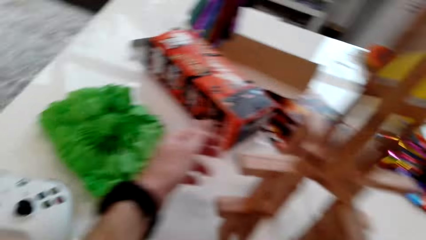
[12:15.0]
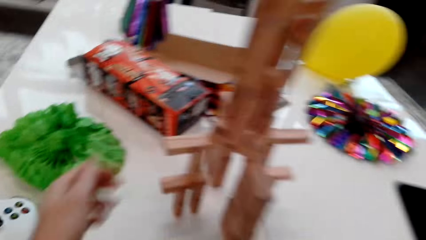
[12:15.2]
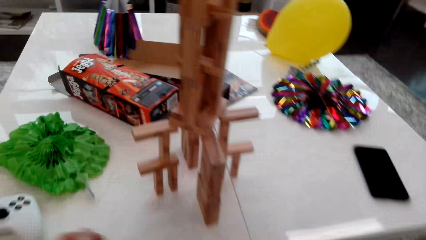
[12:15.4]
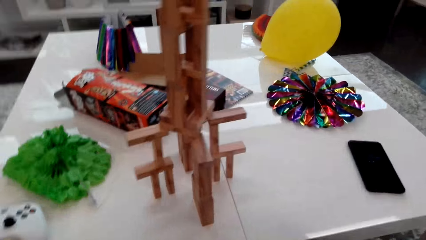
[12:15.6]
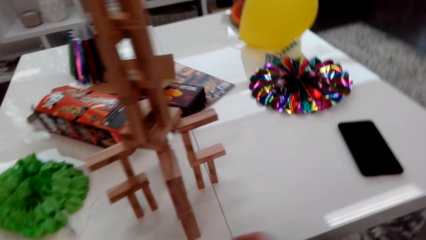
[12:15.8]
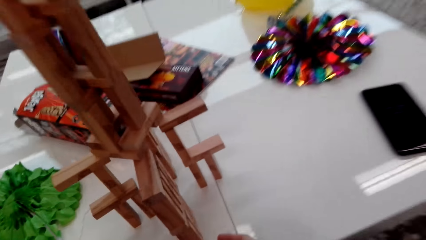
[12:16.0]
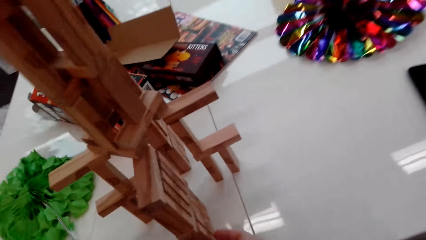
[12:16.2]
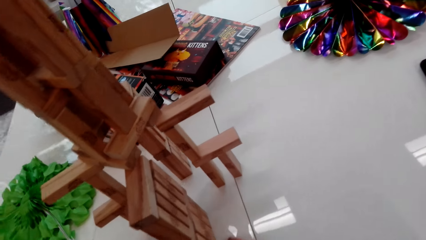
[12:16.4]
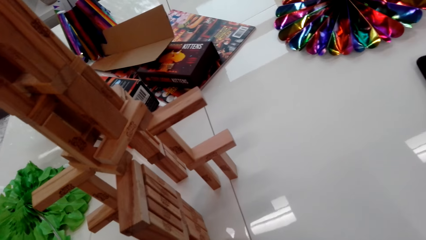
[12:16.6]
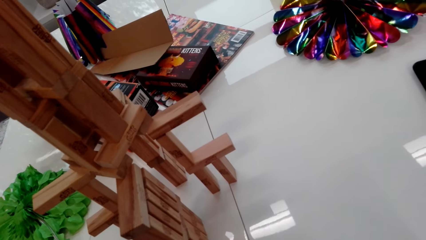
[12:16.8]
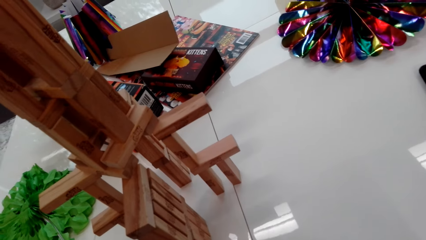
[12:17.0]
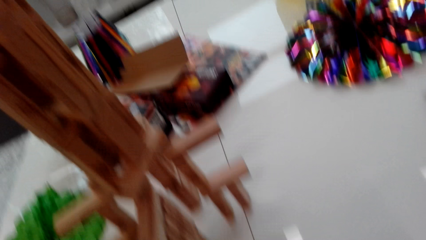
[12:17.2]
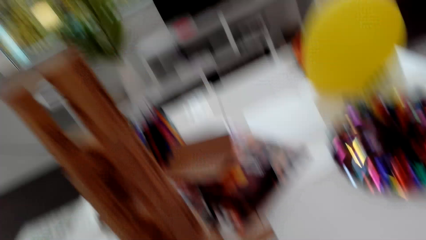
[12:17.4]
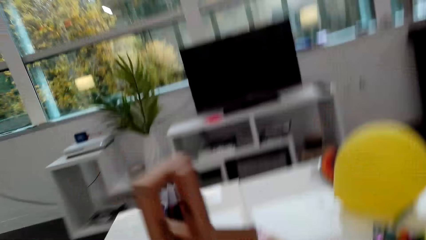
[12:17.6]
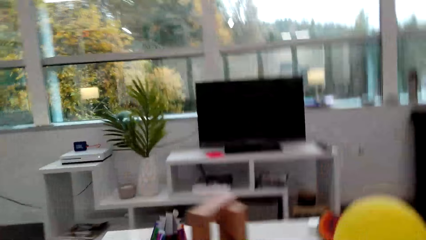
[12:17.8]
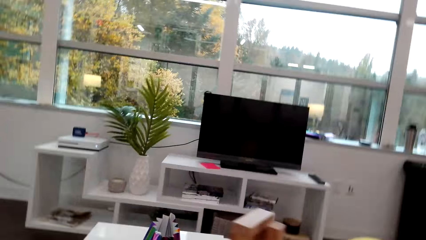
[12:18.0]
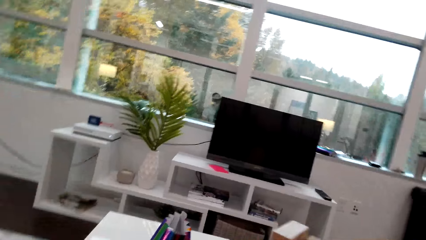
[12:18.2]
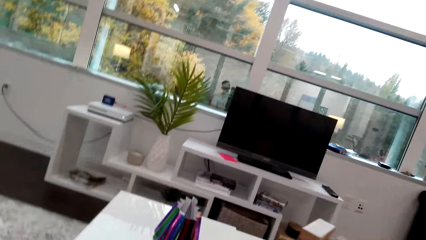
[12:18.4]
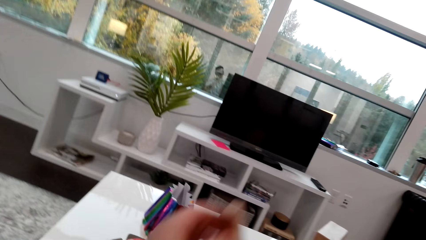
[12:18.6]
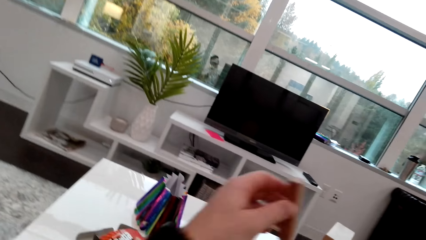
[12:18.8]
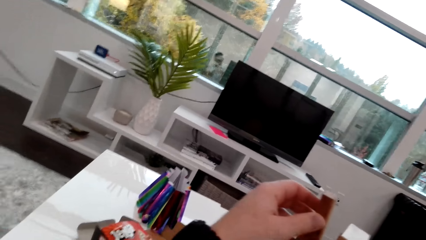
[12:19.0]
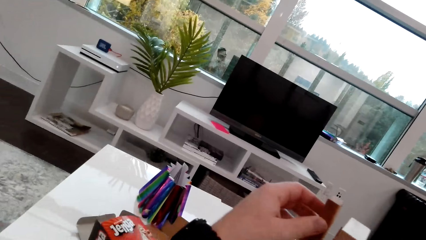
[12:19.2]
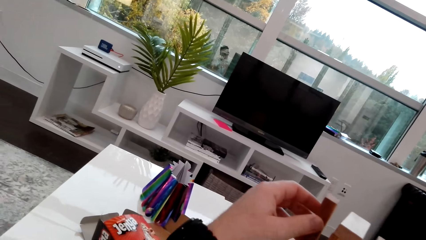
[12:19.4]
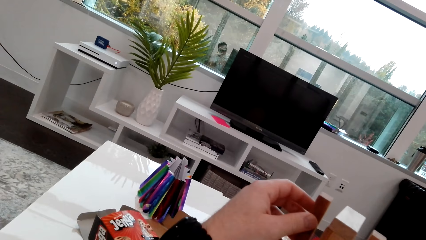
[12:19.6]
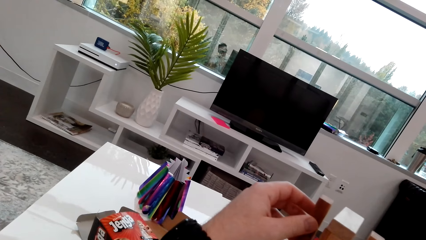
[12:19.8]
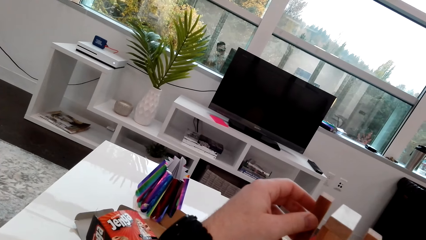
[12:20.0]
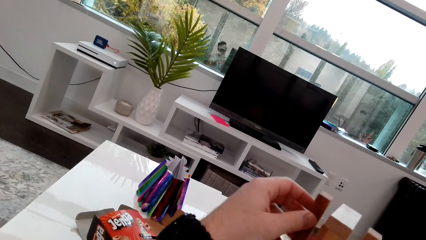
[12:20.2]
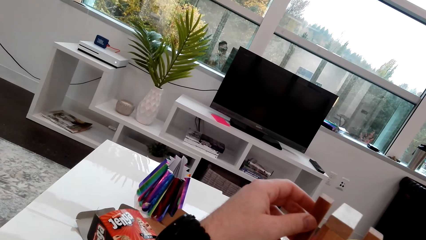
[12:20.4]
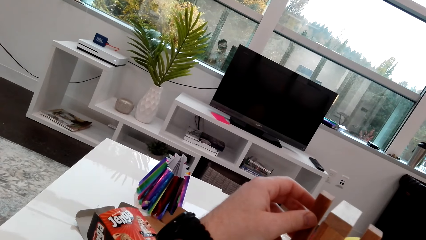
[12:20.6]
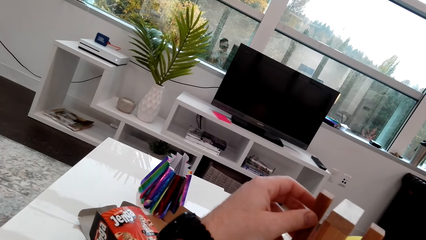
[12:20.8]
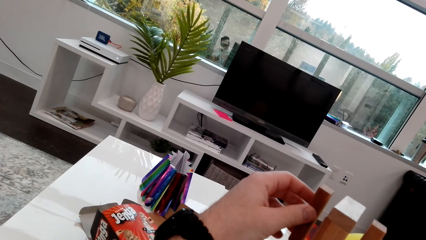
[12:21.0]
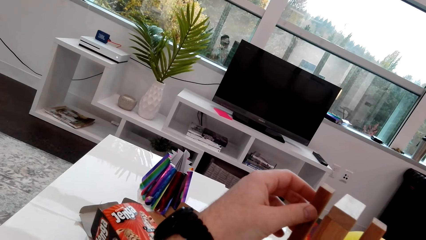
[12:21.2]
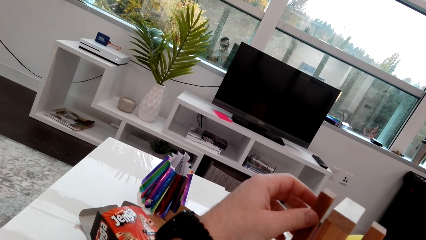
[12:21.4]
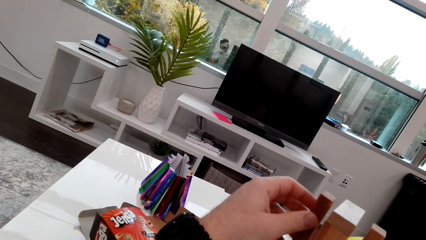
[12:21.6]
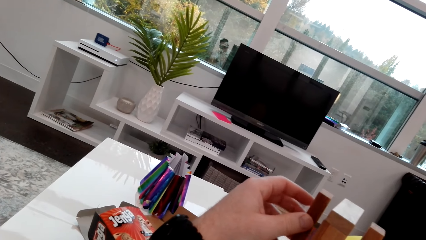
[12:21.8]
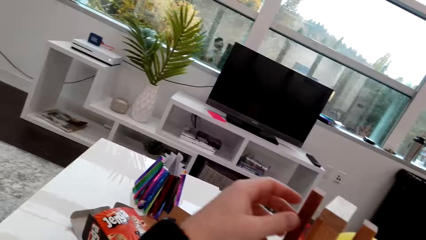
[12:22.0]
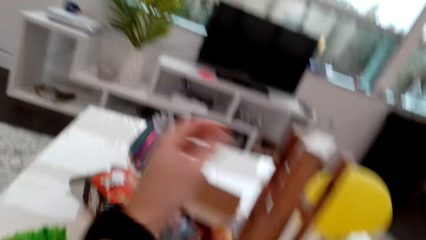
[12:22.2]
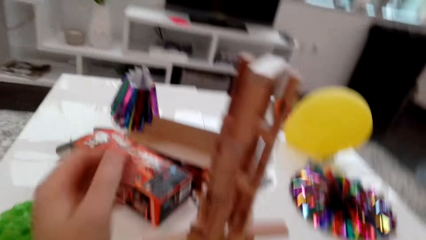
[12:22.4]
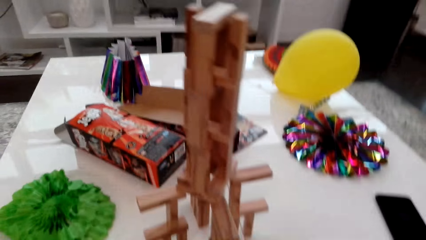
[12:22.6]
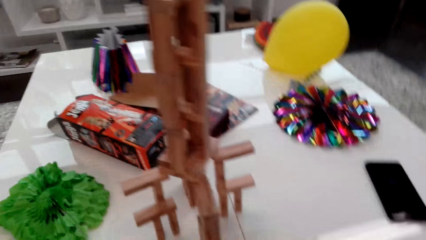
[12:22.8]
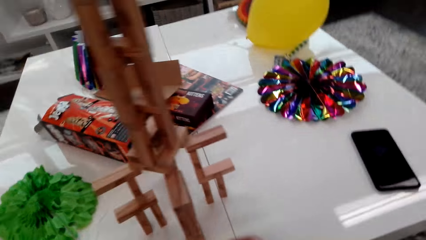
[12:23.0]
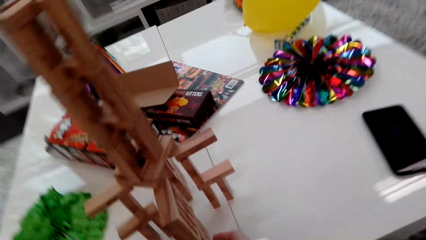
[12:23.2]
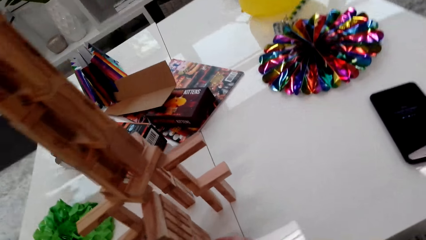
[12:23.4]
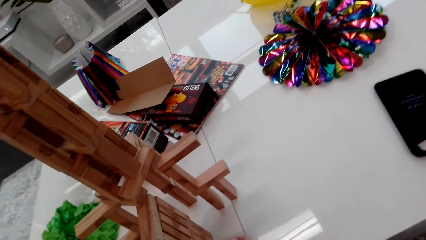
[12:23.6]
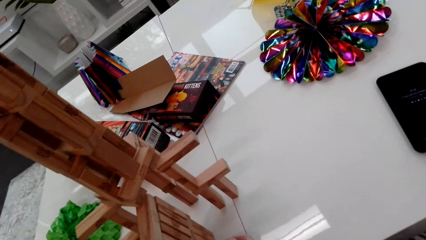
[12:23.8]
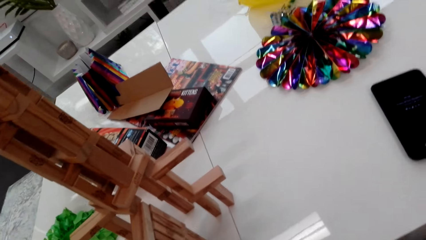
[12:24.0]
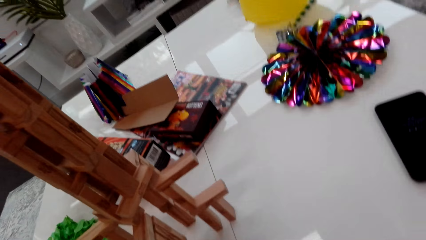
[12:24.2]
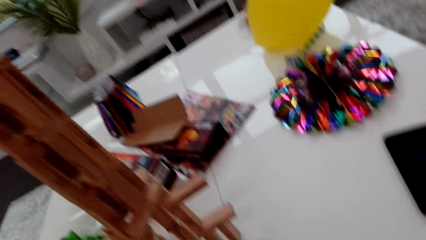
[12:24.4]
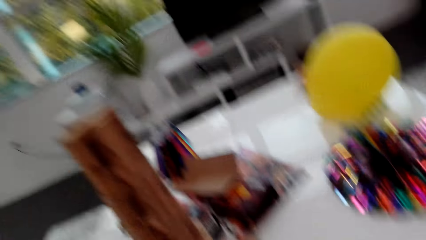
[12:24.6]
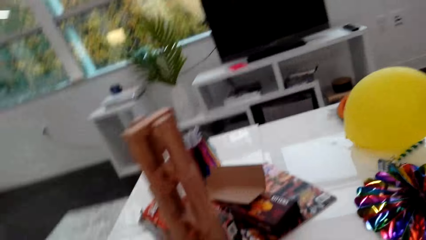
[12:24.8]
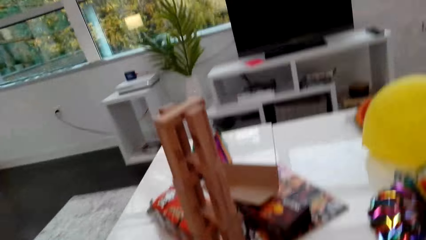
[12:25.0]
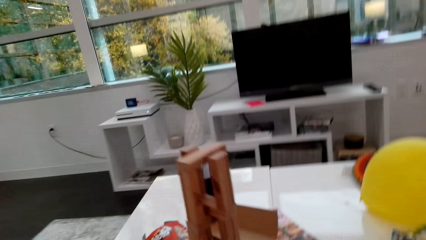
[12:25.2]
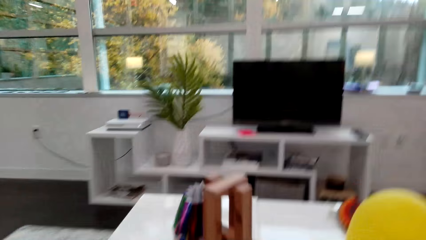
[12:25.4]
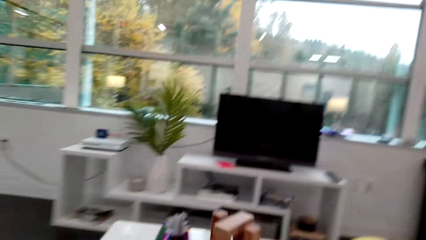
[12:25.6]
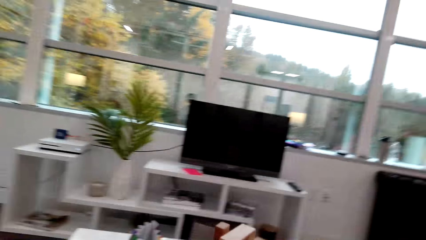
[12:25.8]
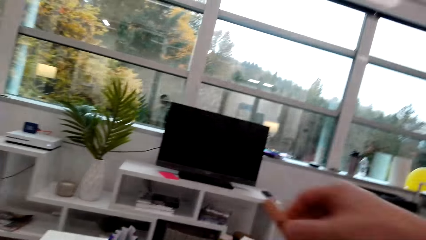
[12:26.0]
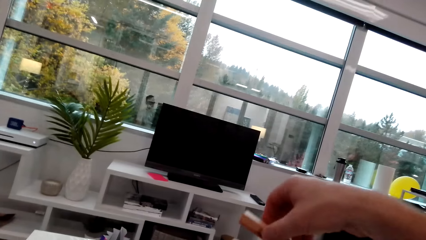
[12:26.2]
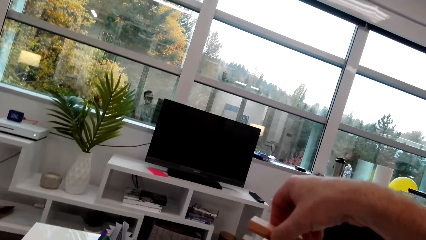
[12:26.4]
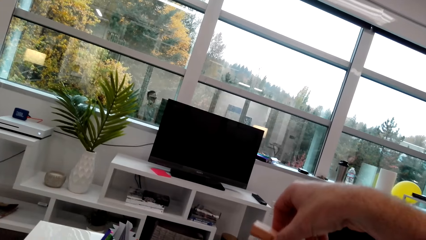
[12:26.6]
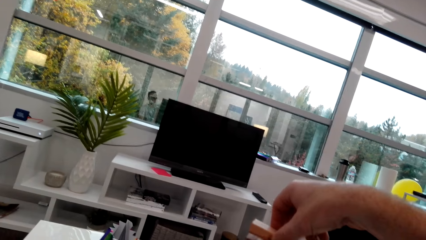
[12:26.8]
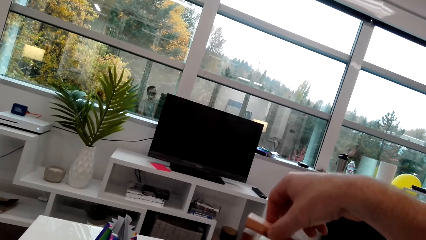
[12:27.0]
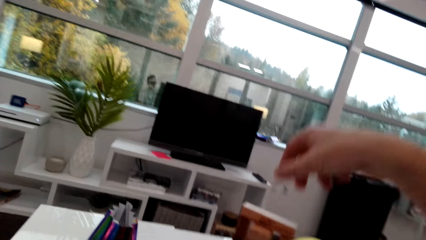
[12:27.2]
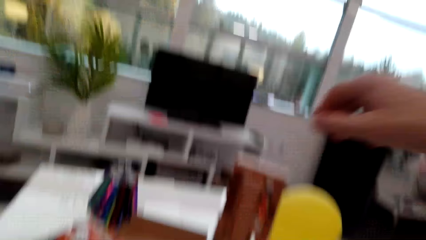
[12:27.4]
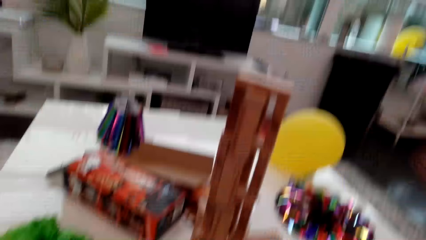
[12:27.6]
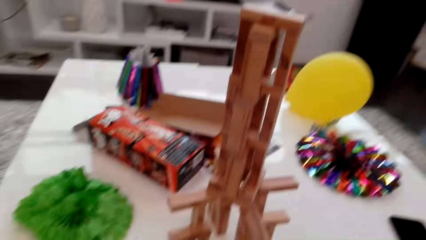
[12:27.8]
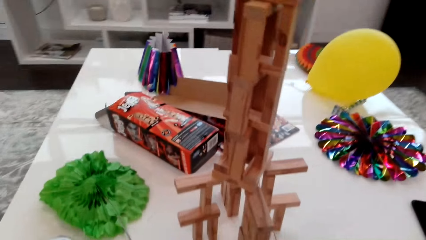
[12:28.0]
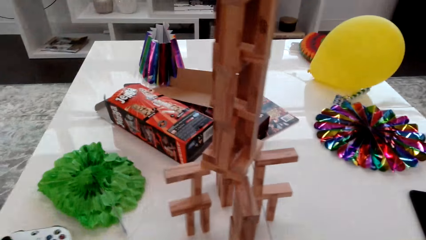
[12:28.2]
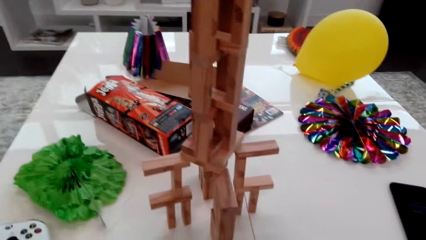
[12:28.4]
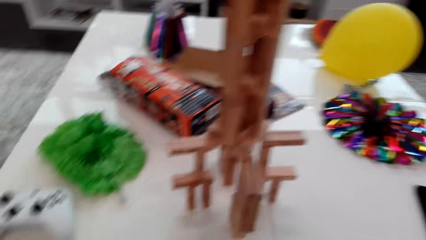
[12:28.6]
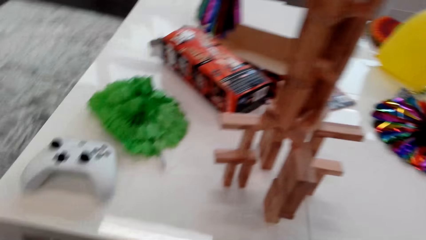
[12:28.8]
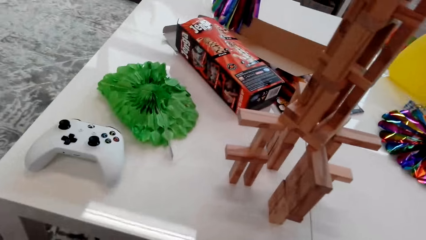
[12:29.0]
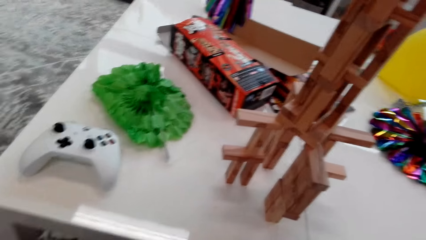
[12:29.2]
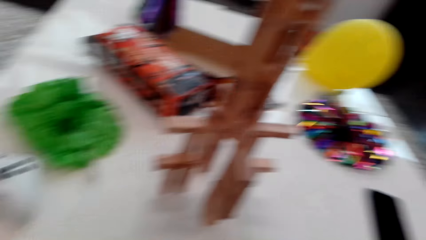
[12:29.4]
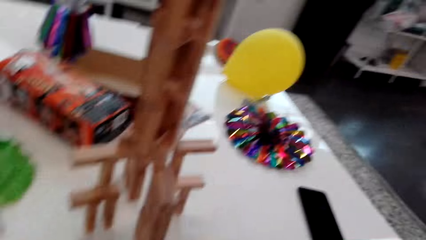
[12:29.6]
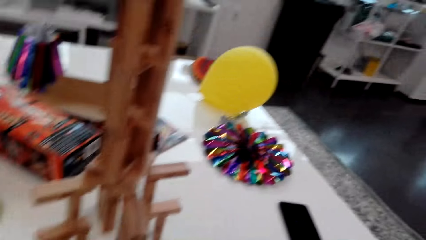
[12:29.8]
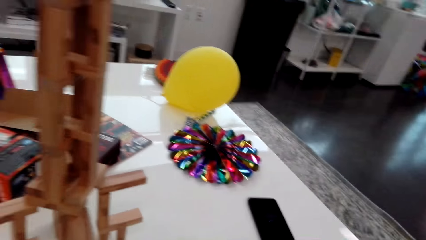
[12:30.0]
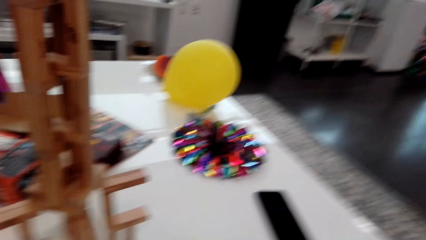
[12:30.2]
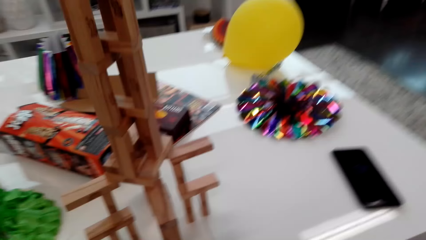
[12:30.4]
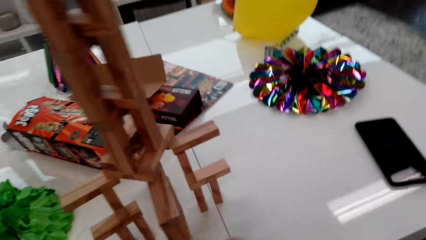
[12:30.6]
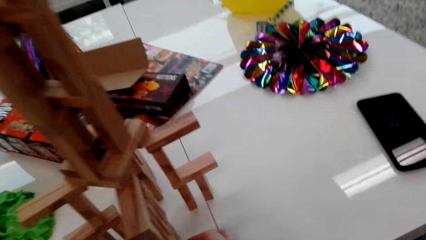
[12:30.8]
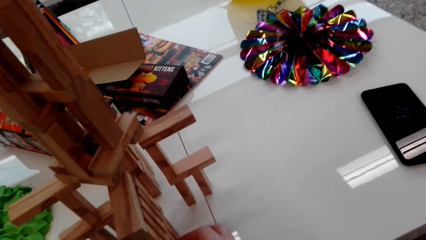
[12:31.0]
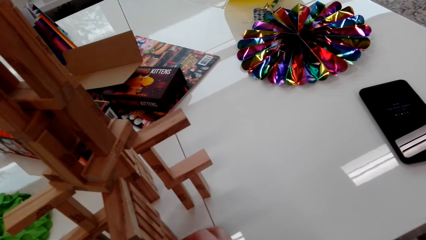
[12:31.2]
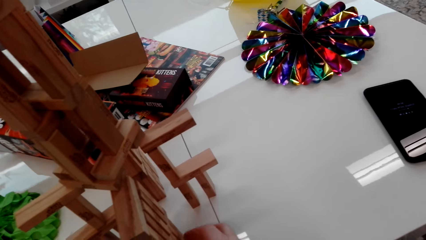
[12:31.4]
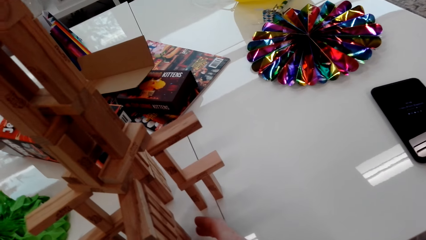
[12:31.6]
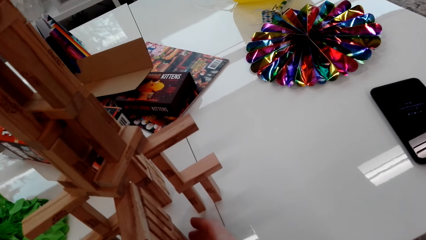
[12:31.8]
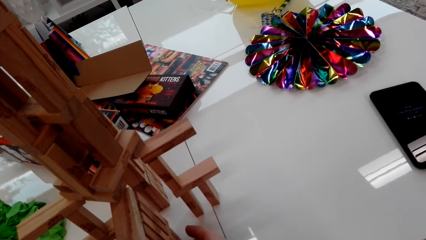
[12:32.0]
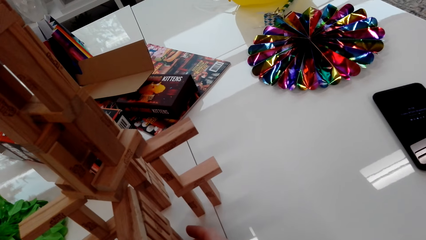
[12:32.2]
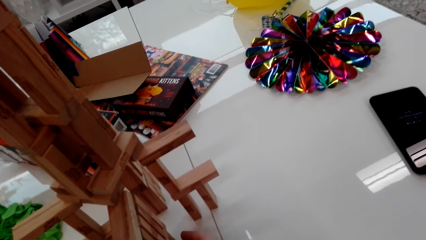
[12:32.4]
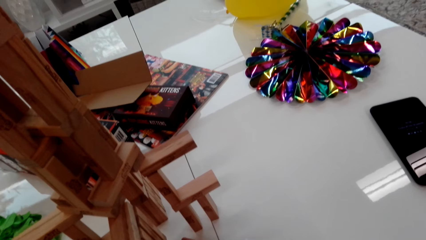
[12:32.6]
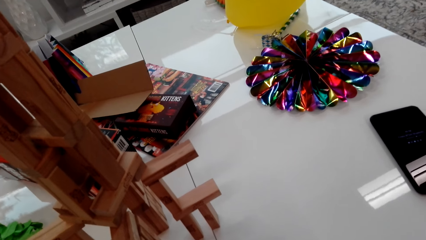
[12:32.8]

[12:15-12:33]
The camera wearer places a cube on a stack. They place a cube on the stack again.
